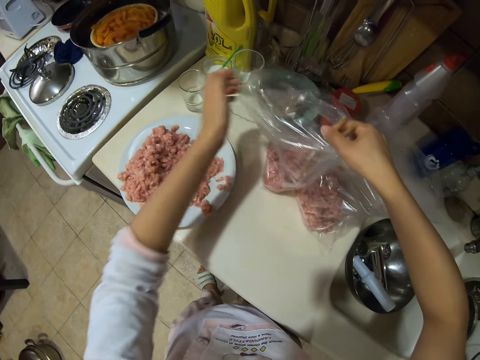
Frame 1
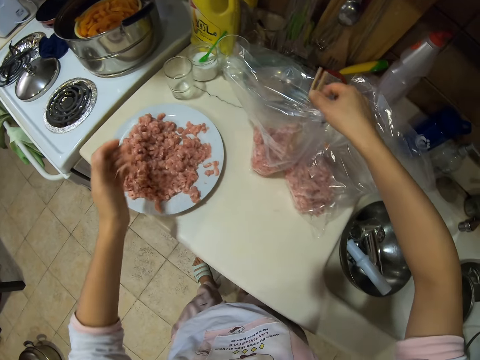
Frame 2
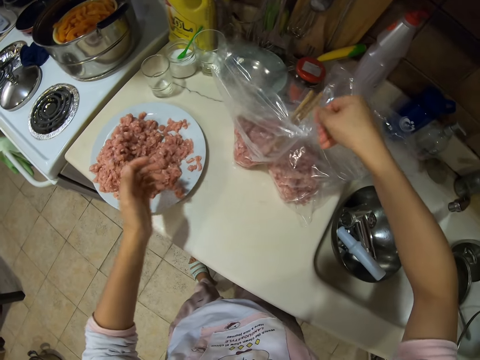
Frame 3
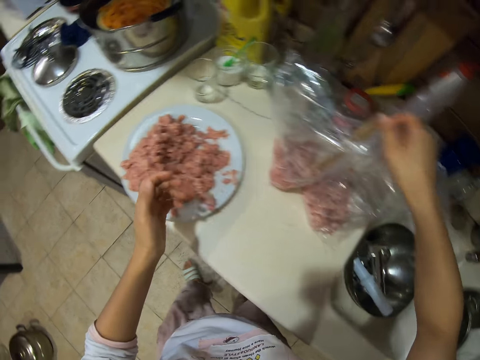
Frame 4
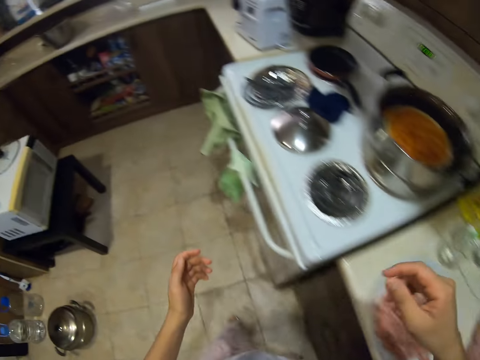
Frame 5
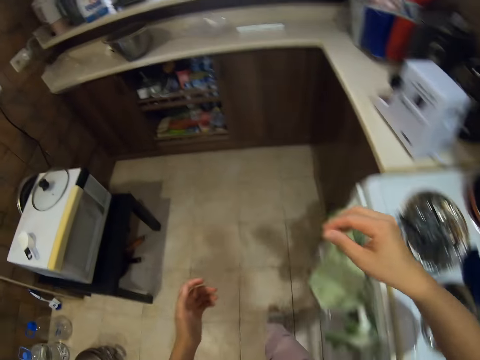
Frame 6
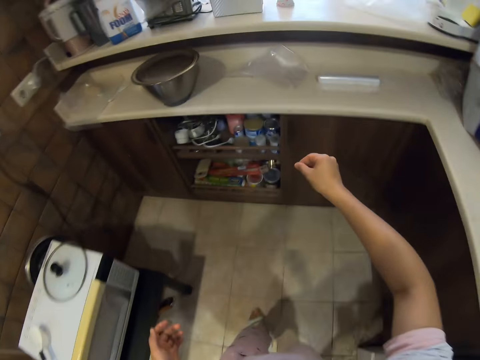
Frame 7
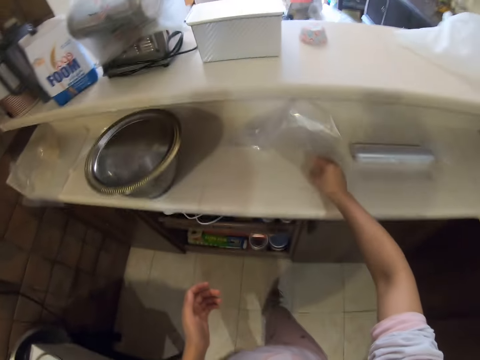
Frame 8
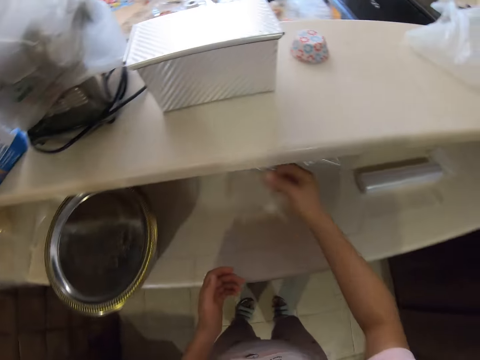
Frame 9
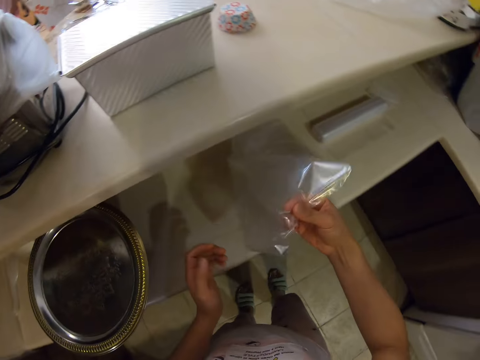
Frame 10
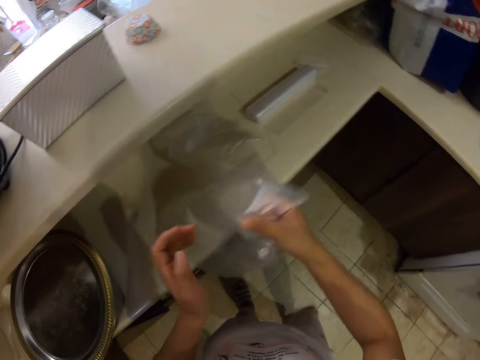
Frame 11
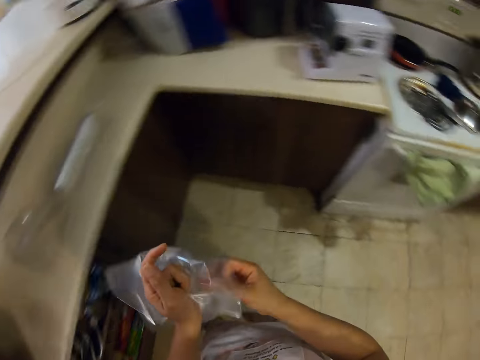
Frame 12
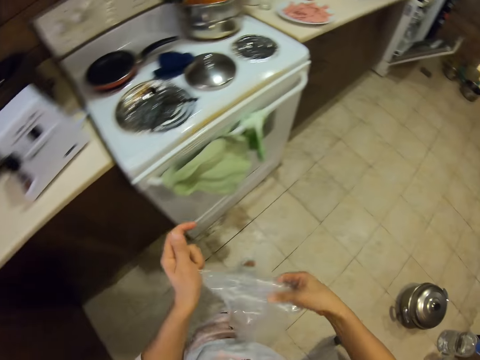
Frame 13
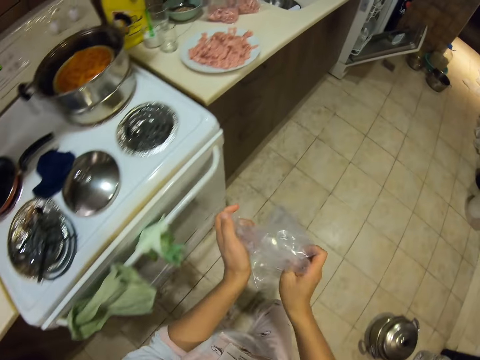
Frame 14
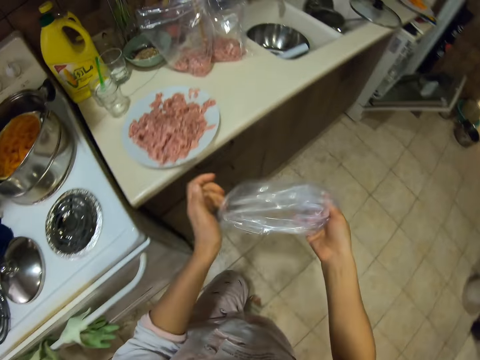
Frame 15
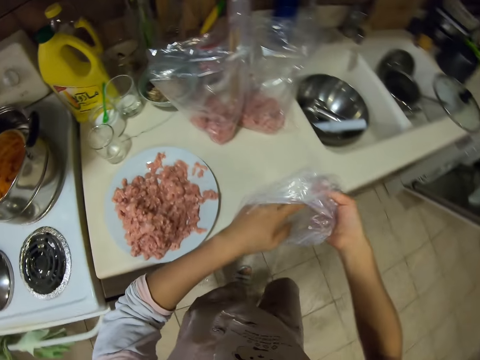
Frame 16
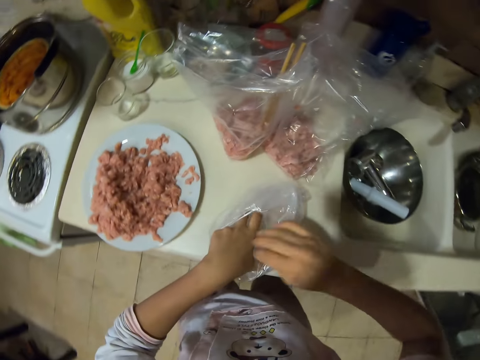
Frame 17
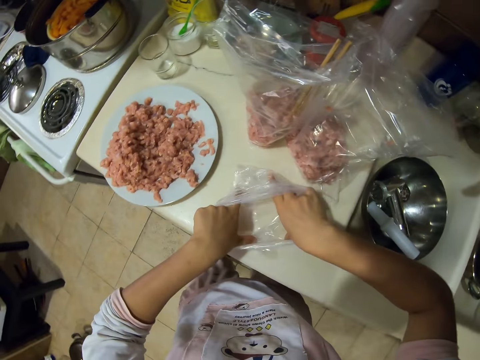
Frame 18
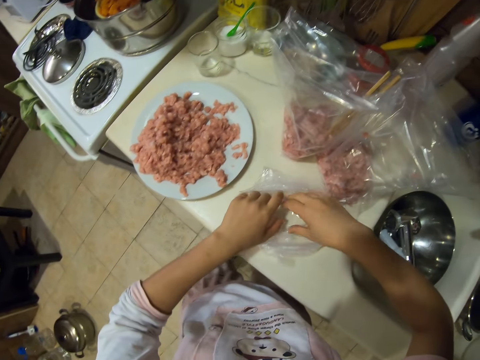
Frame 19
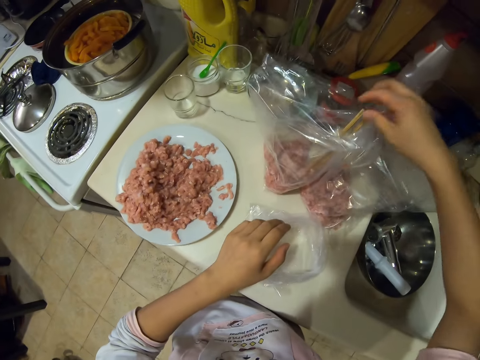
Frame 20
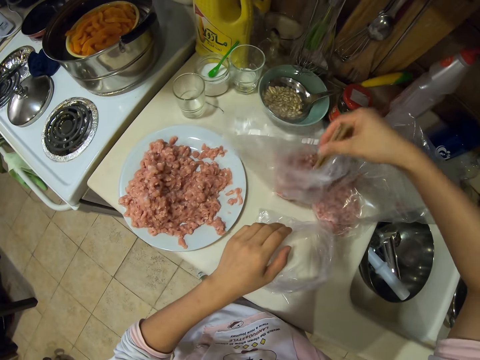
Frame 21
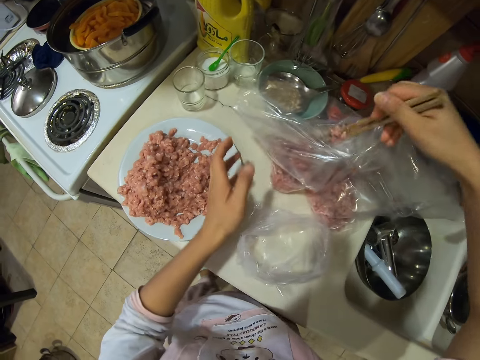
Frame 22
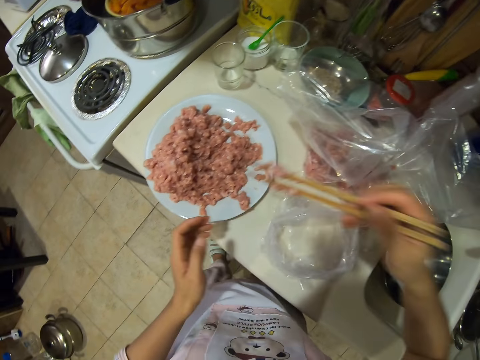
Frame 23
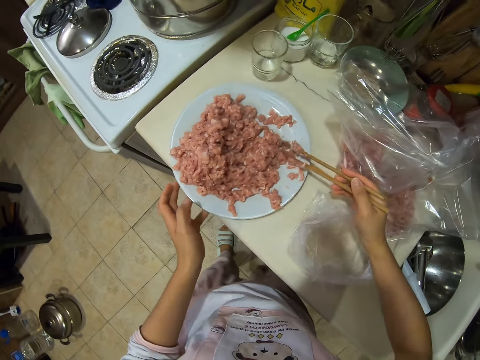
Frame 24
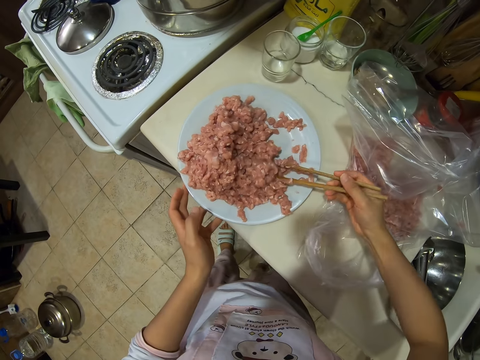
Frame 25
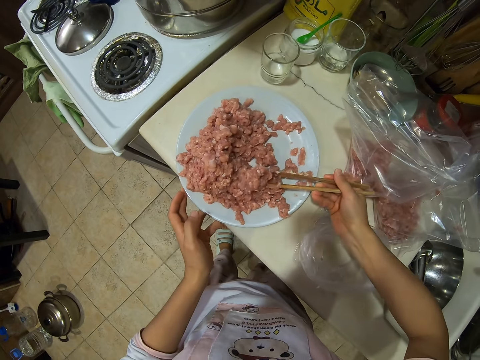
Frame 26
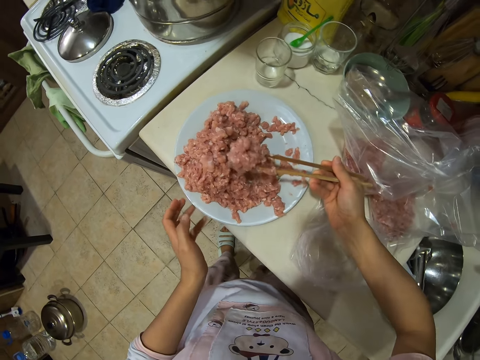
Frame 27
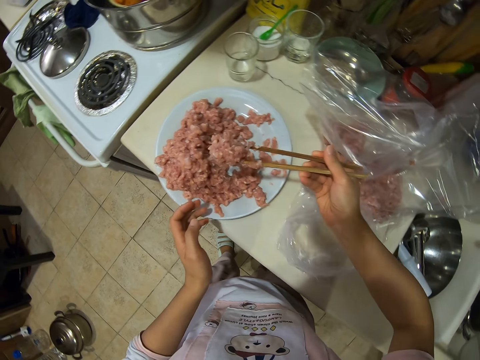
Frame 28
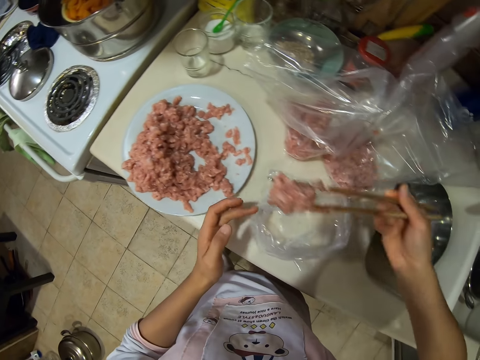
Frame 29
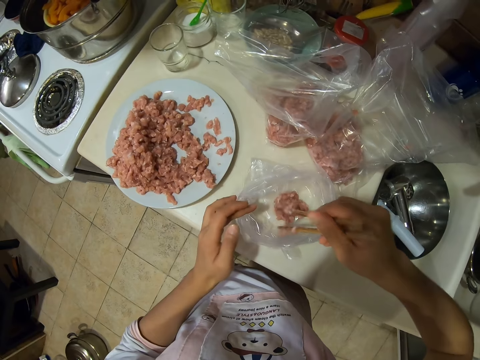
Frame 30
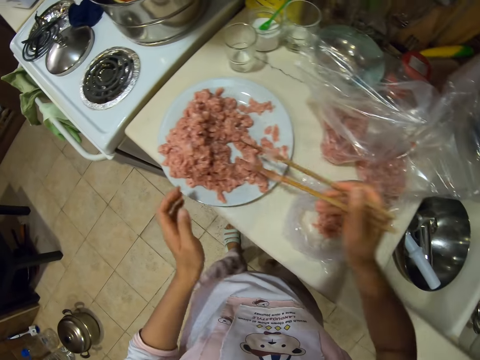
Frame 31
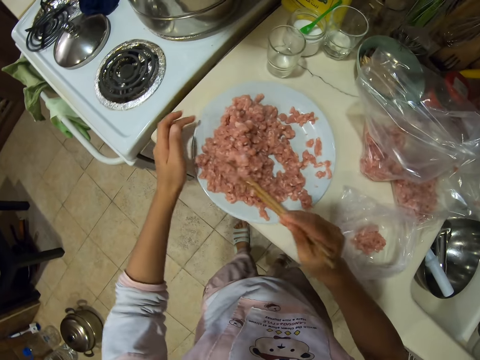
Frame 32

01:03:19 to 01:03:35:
The camera wearer puts the chopsticks in the paper with meat. They walk around the house. They pick a paper from the kitchen shelf. They walk. They open the paper and put the paper on the table. They pick the chopsticks from the paper with minced meat. They scoop the minced meat from the plate. They put the minced meat in the paper.

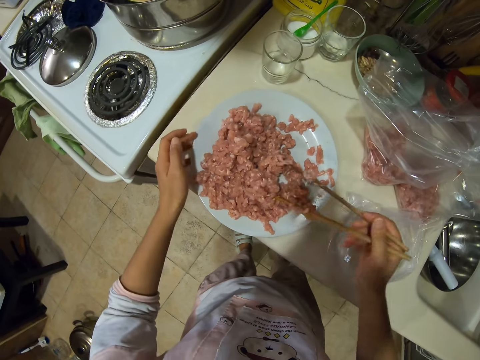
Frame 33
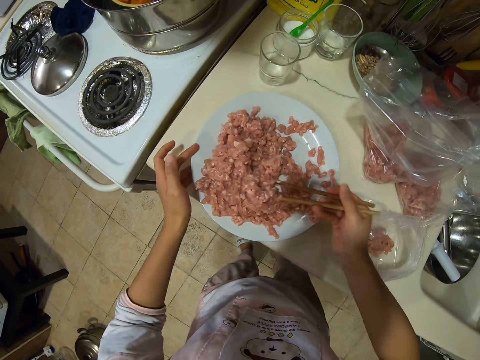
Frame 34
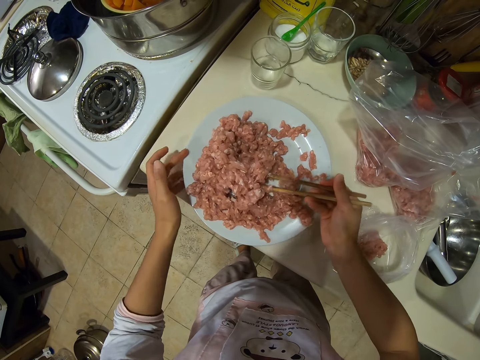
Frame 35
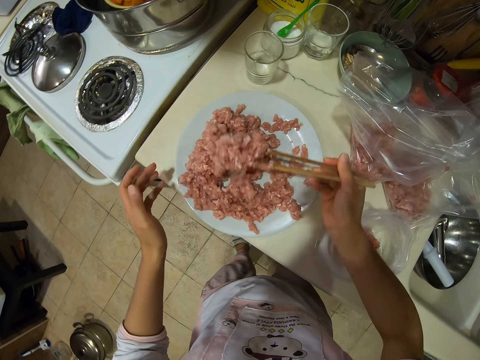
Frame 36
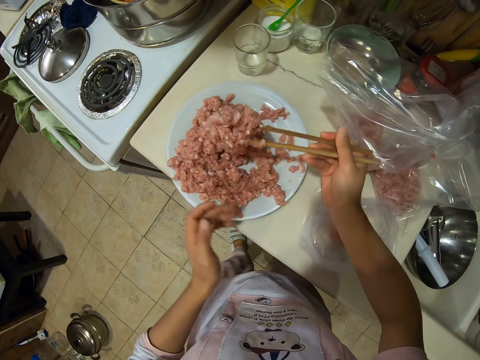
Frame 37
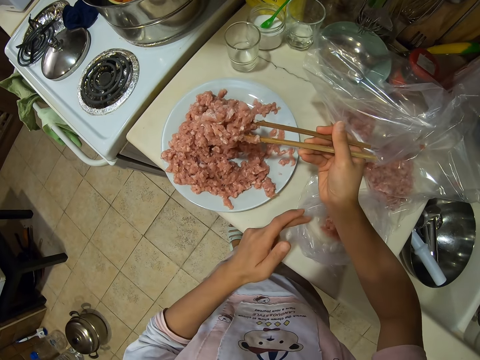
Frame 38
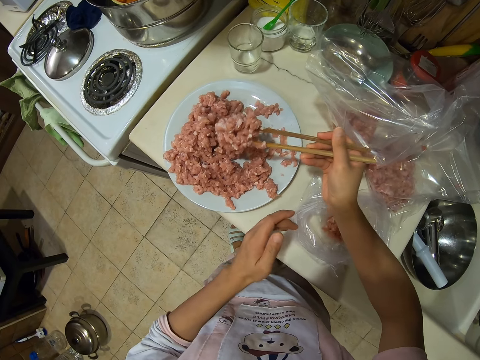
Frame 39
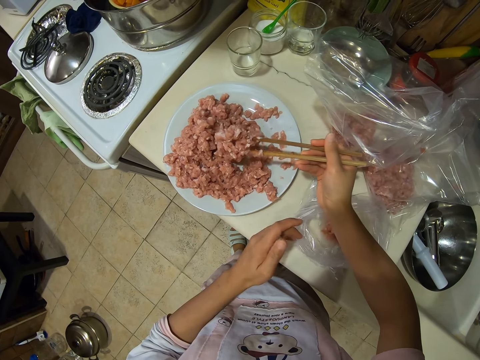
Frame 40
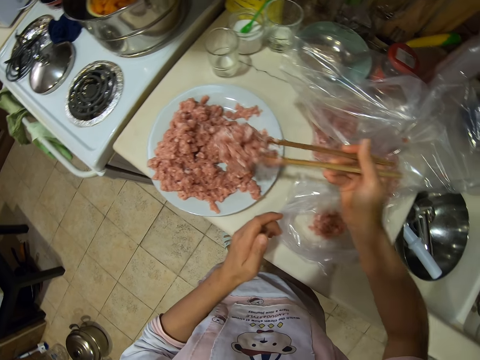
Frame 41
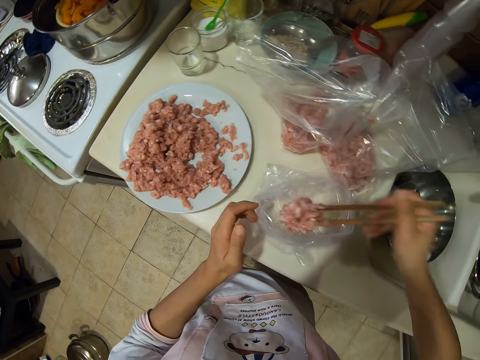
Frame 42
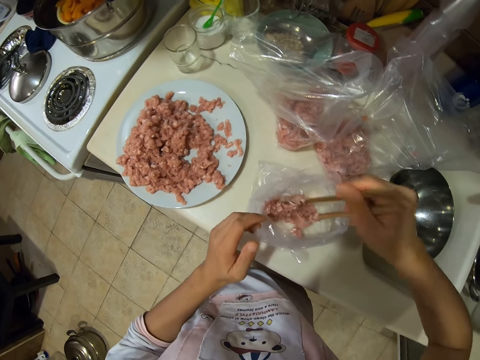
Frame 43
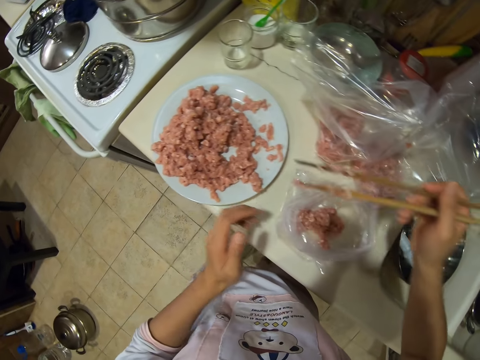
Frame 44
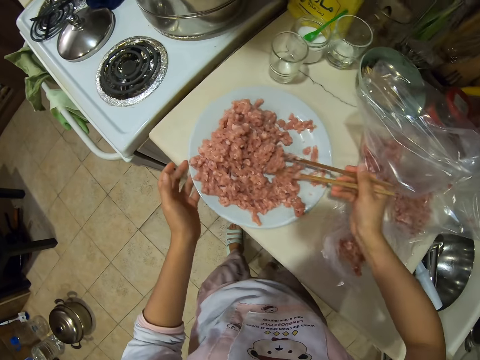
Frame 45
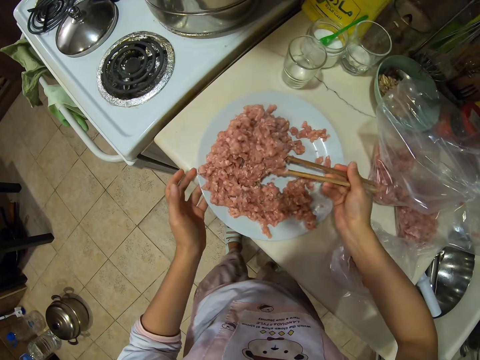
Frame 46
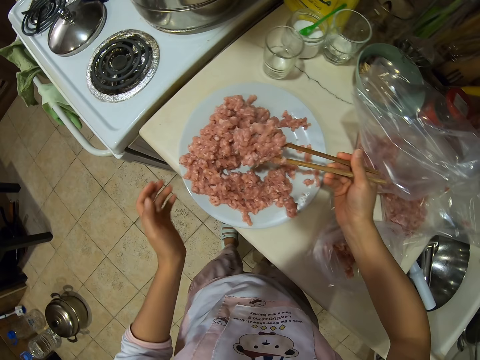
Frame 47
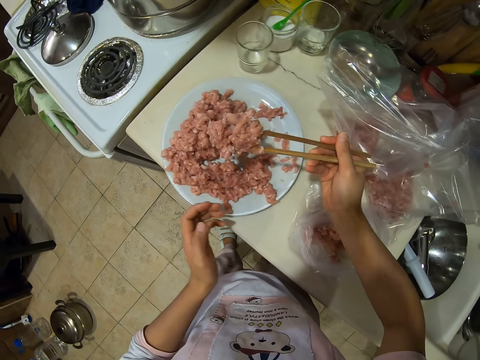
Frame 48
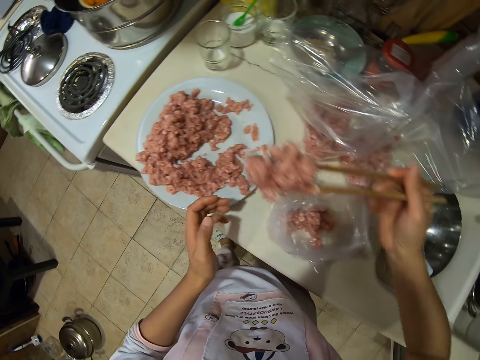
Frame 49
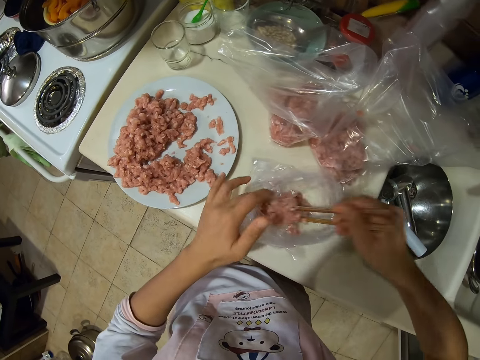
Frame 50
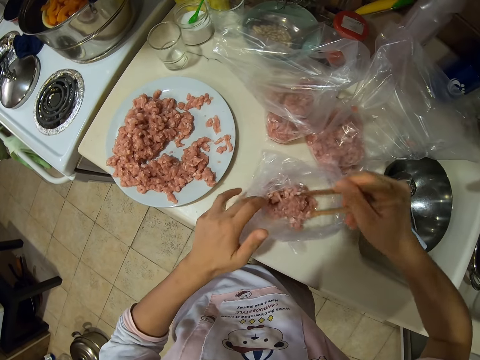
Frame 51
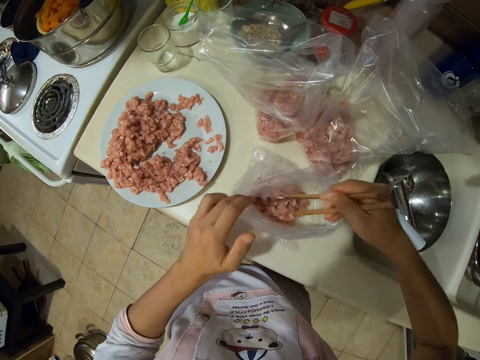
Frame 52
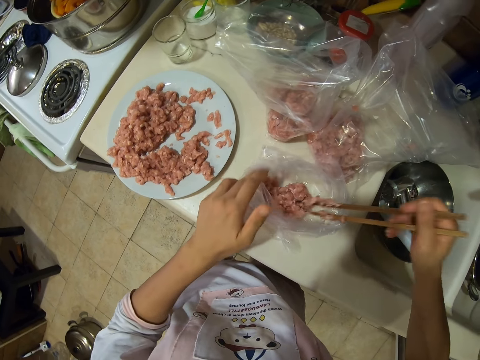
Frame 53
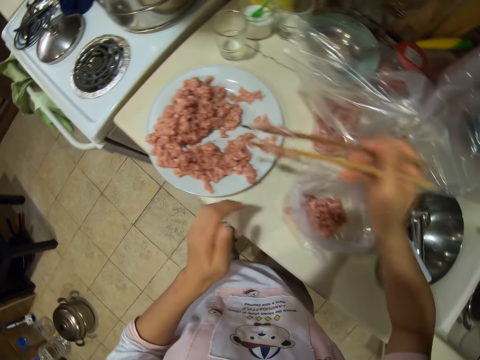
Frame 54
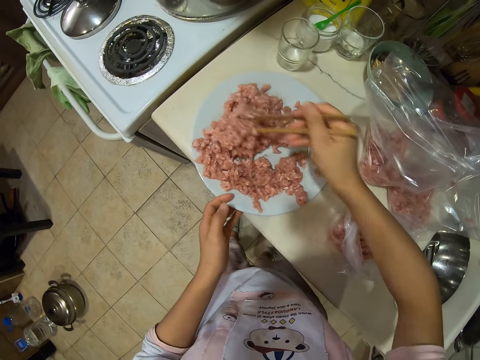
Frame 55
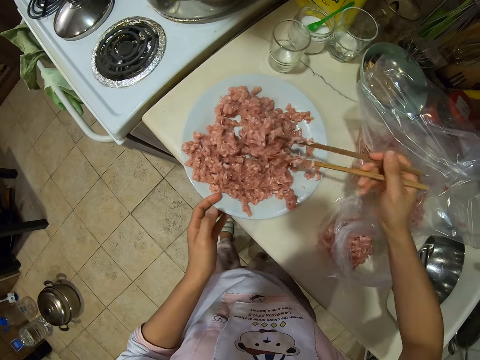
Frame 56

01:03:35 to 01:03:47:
The camera wearer takes meat and puts the meat in nylon paper. They take the meat and put the meat in the nylon paper.
